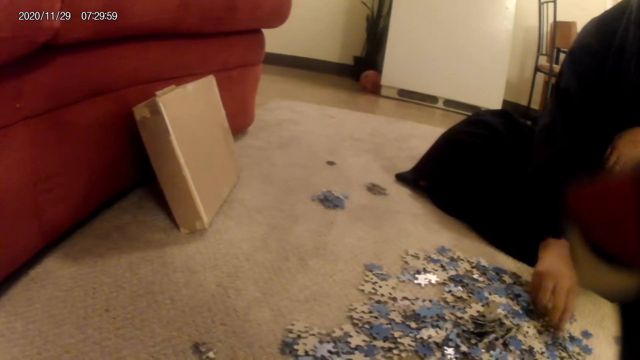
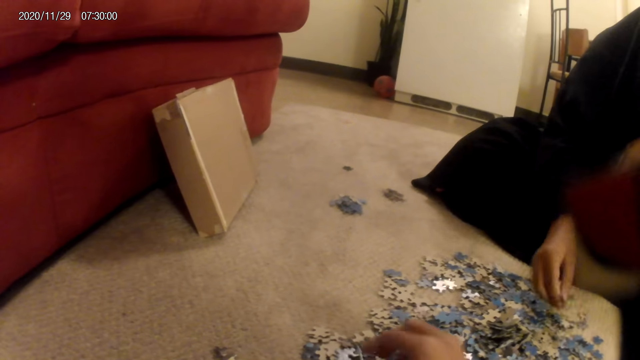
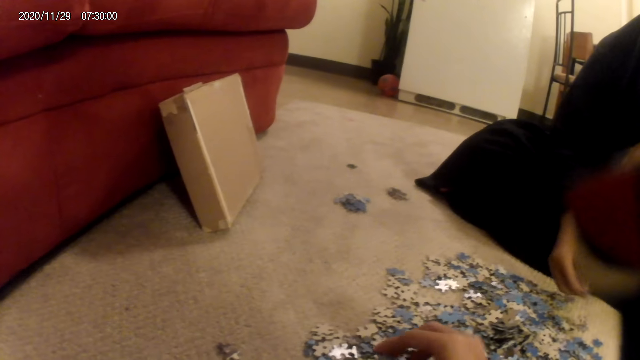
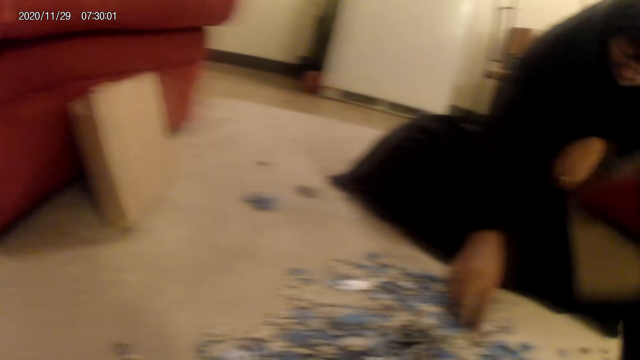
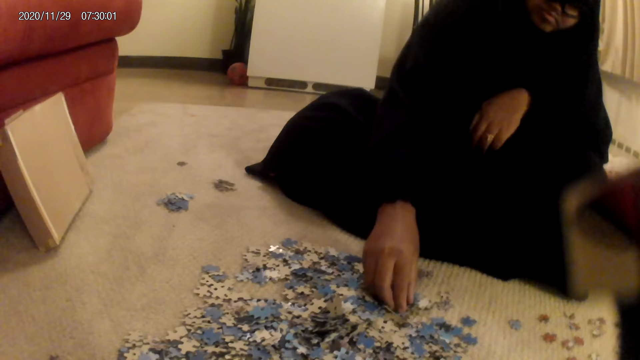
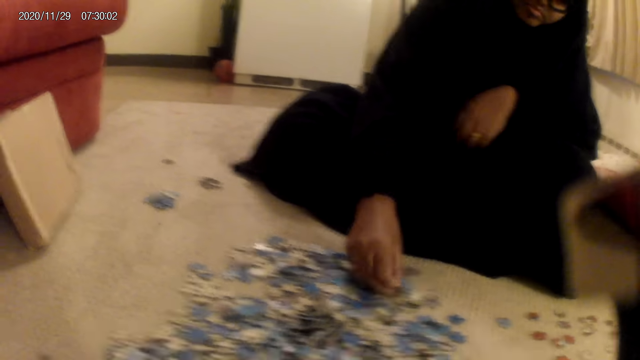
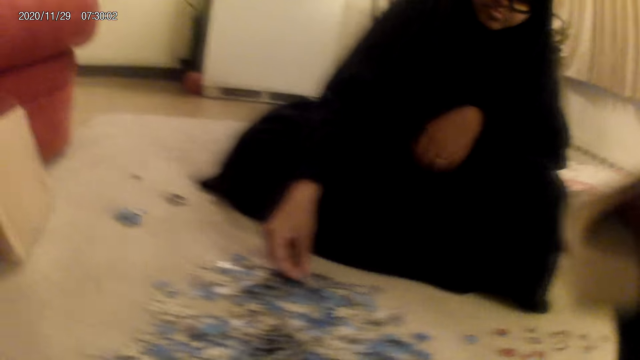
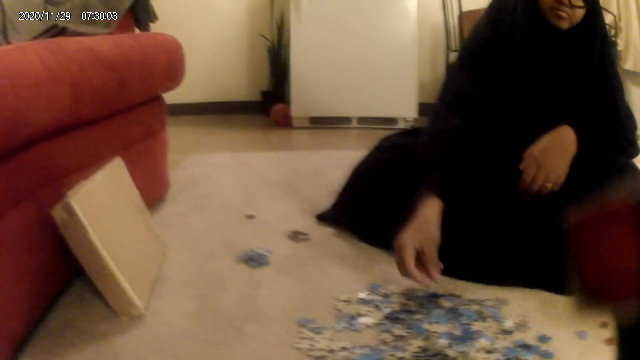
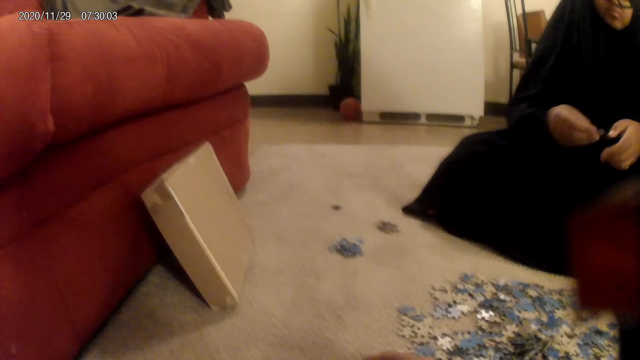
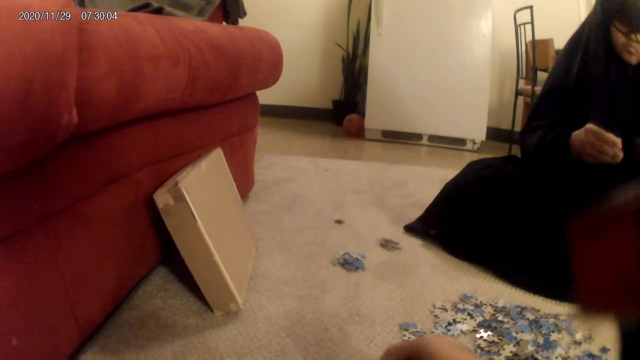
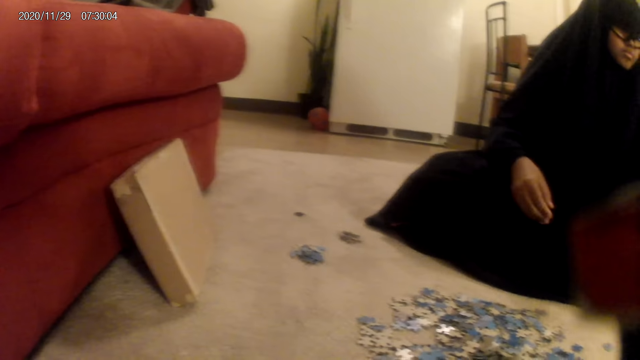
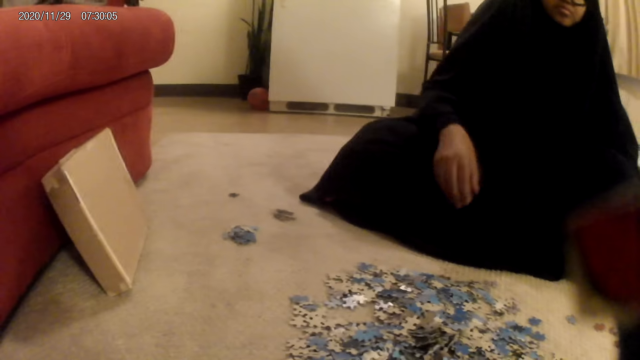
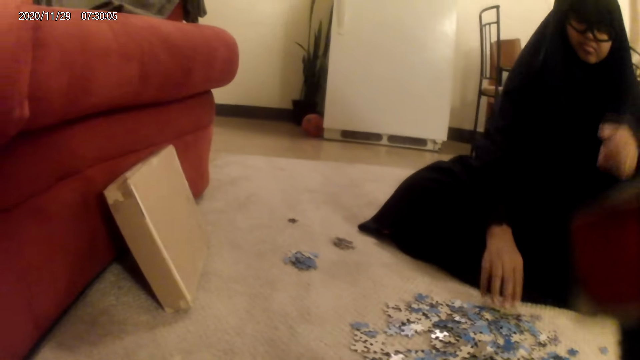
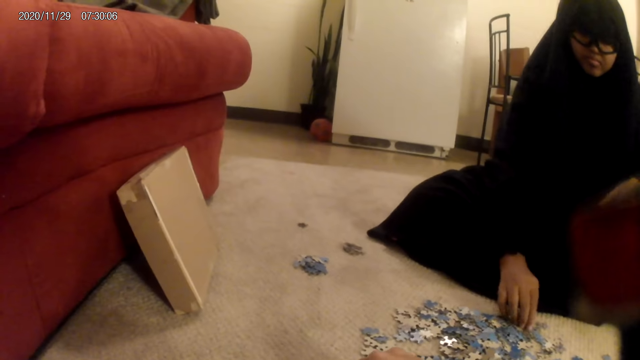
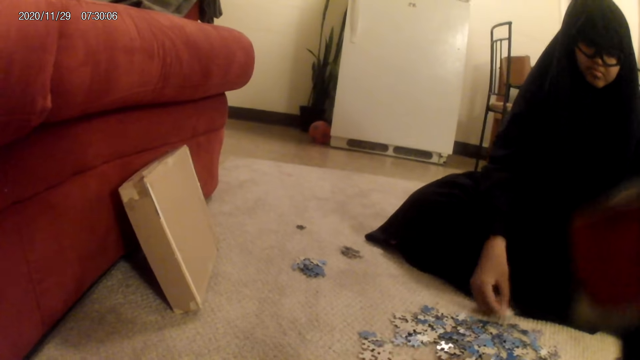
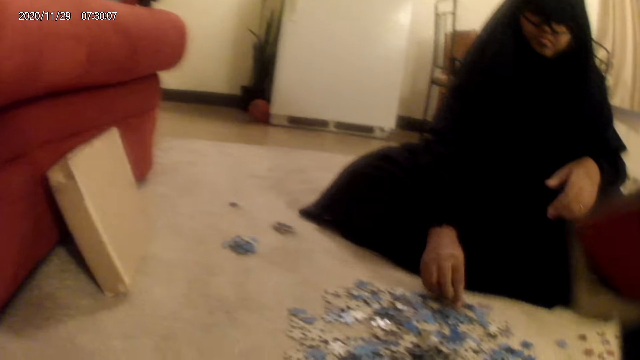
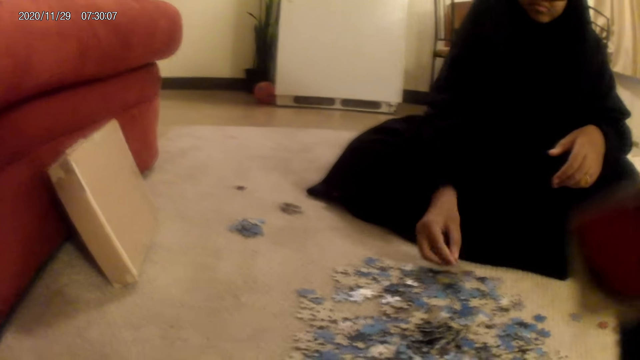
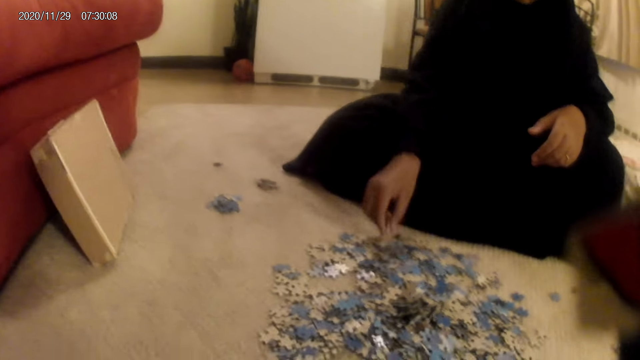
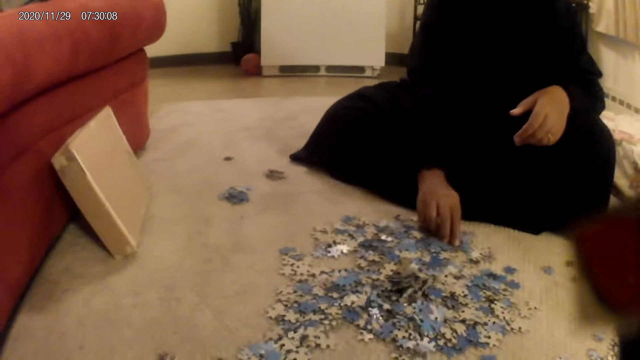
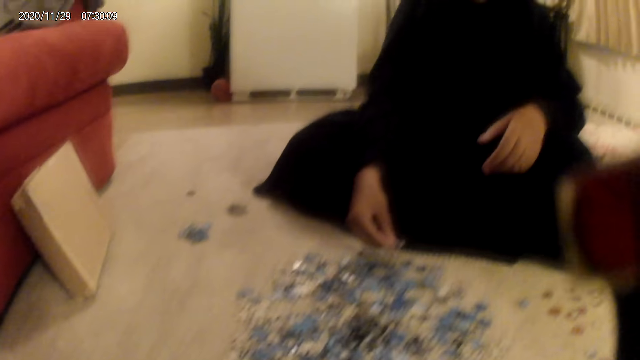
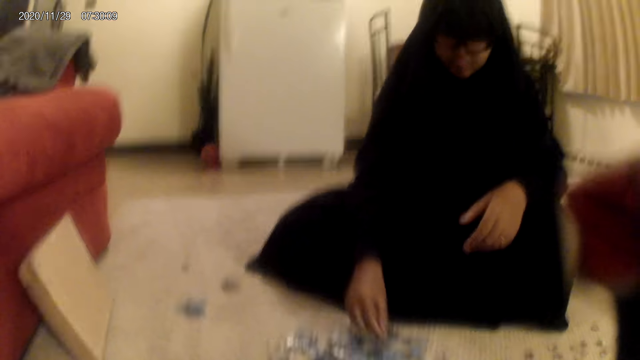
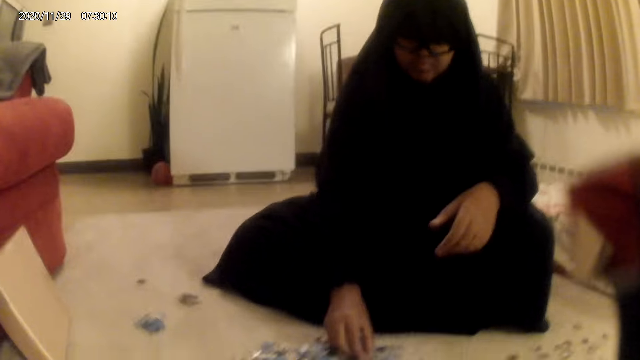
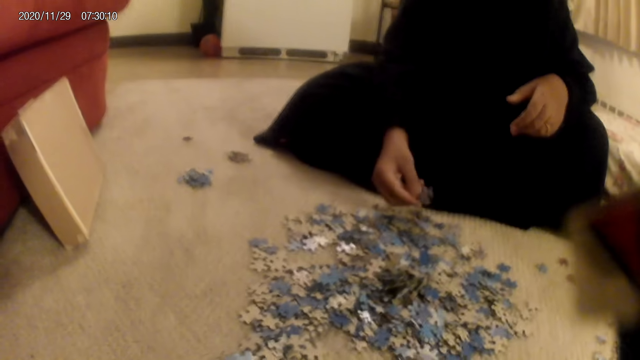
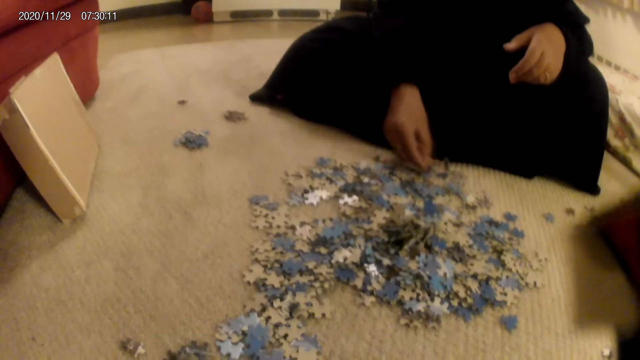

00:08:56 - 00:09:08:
A woman picks a card or jigsaw puzzle pieces from the floor with the hand. She moves the cards on the floor with the hand and turns the jigsaw puzzle pieces.

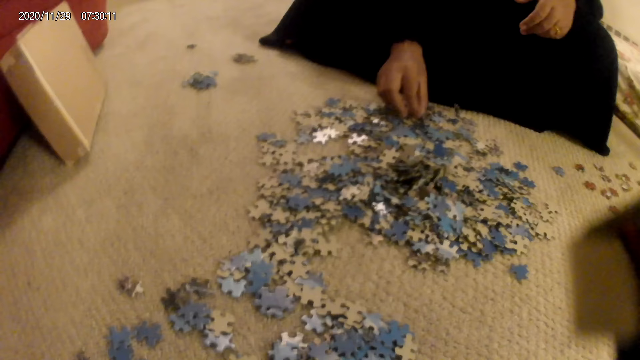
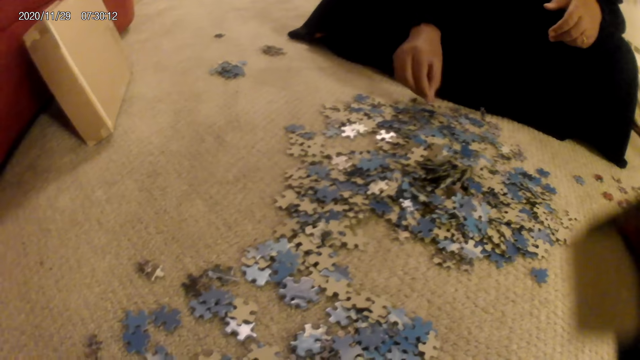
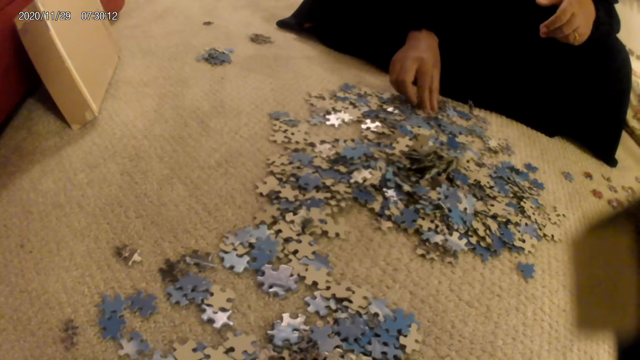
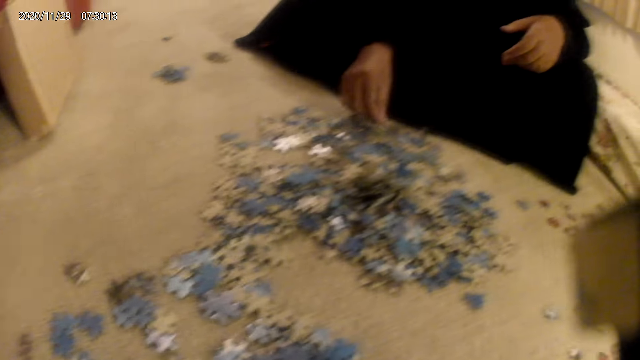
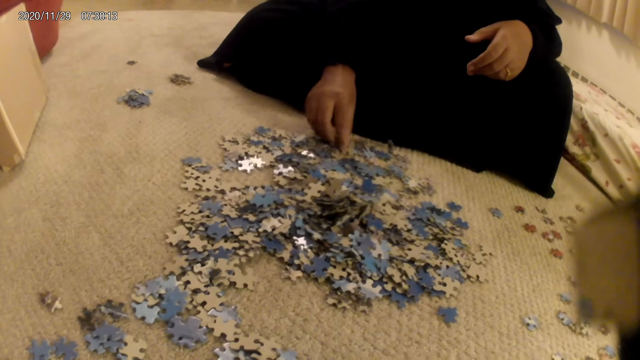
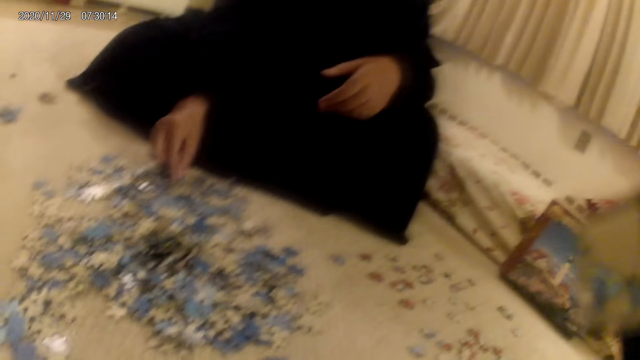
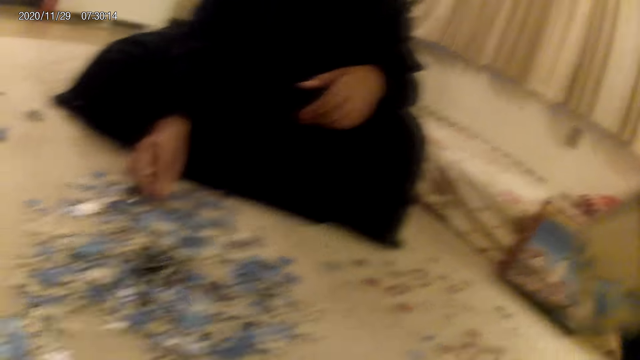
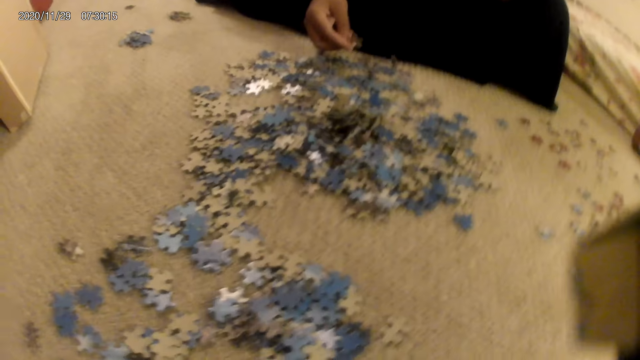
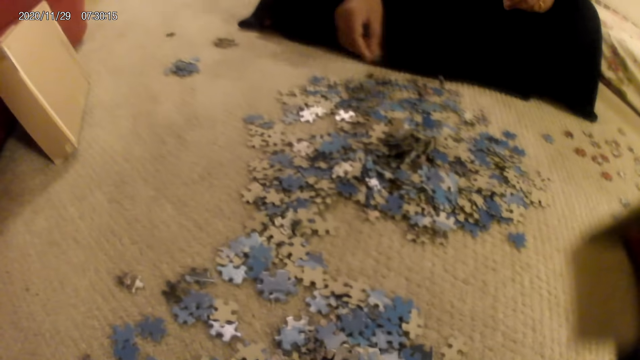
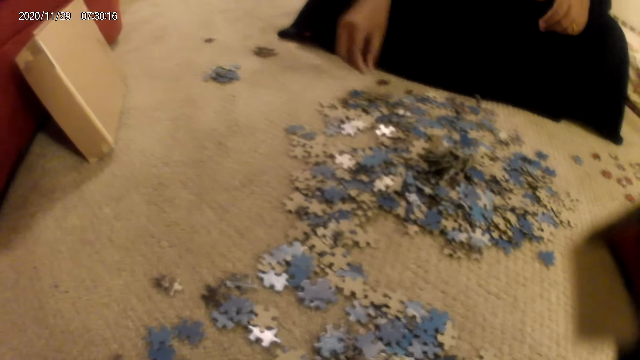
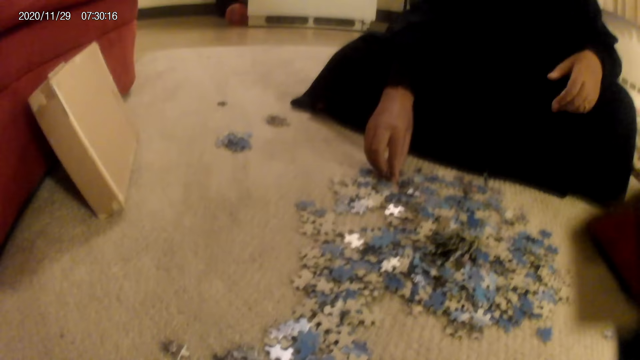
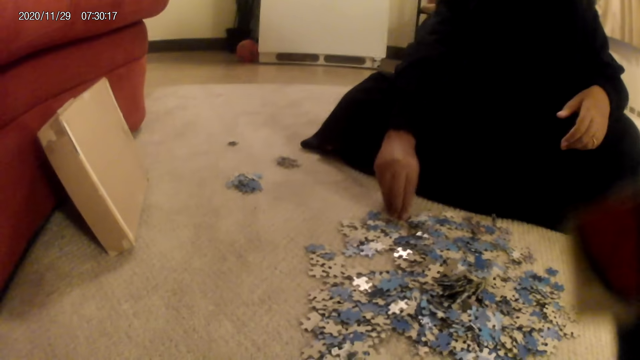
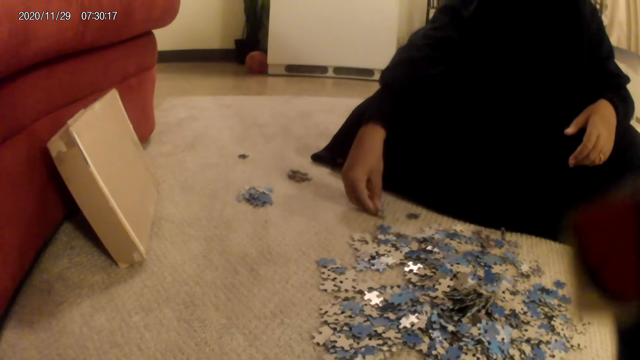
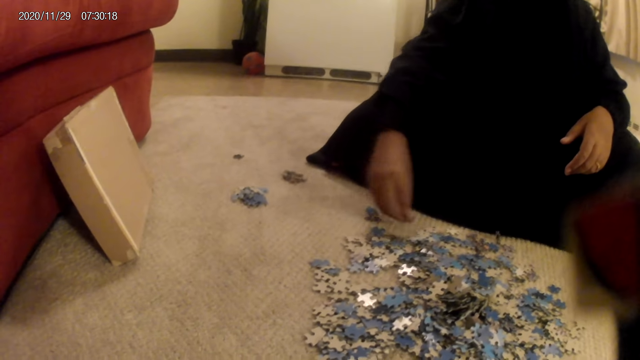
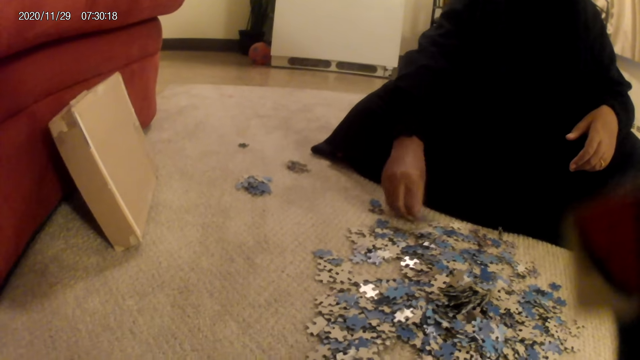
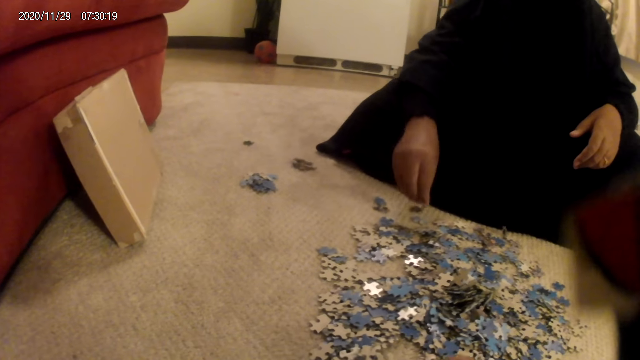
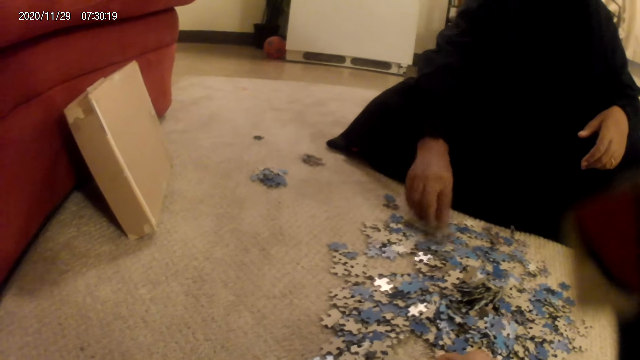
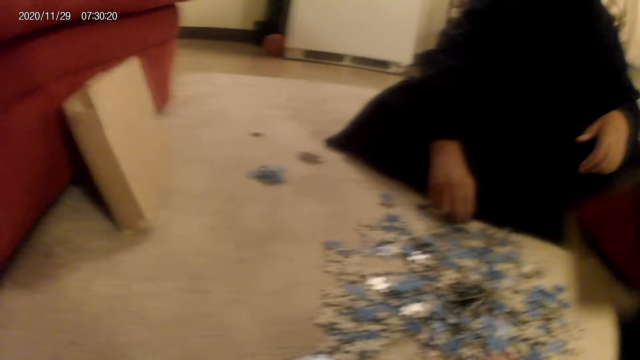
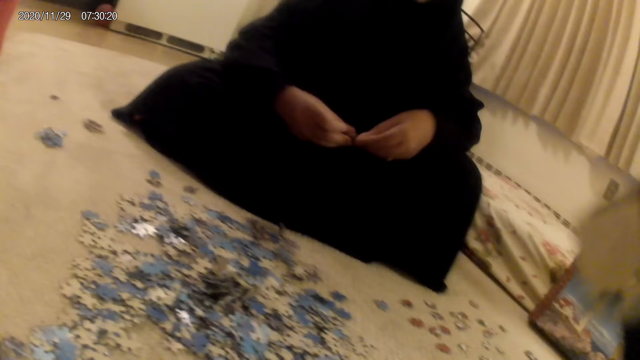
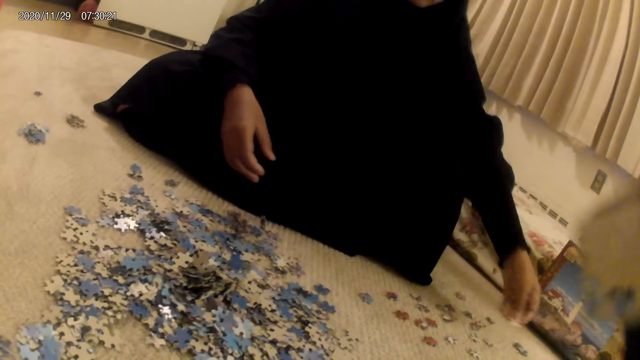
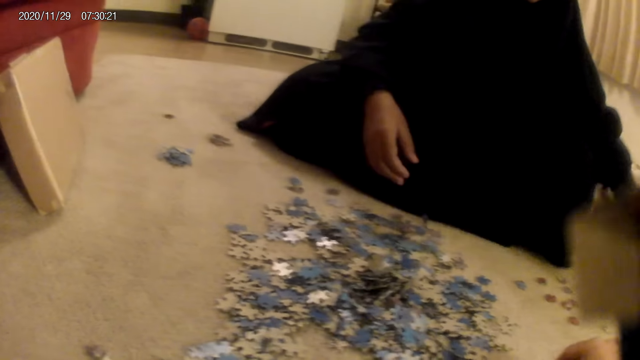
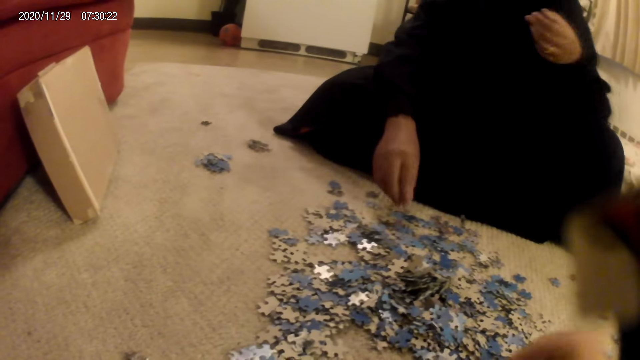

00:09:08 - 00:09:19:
The woman picks up the jigsaw puzzle pieces. She picks up the jigsaw pieces. She moves the card on the floor and puts the jigsaw pieces on the floor.
